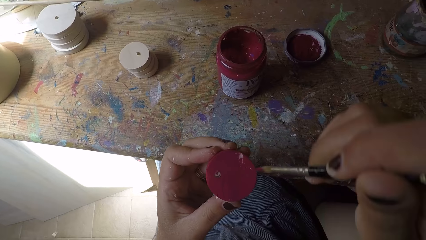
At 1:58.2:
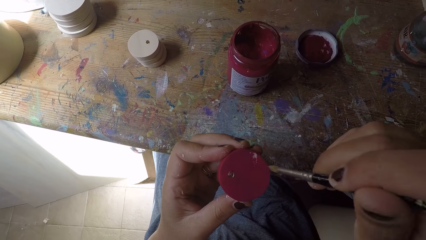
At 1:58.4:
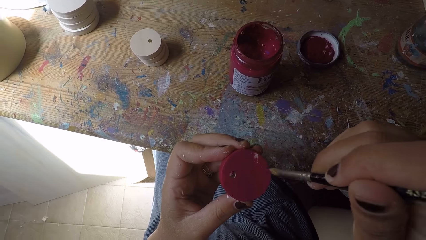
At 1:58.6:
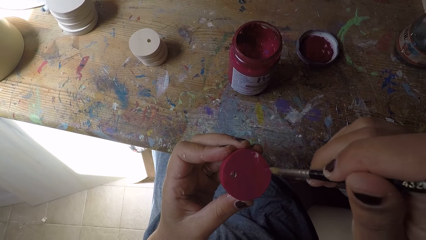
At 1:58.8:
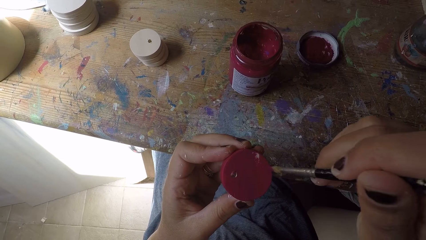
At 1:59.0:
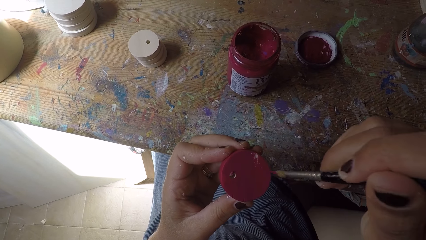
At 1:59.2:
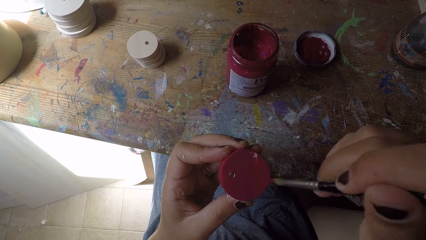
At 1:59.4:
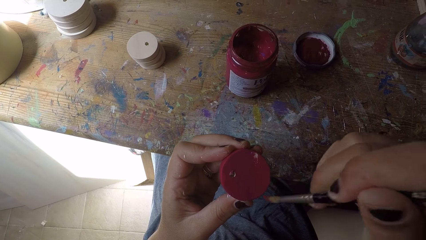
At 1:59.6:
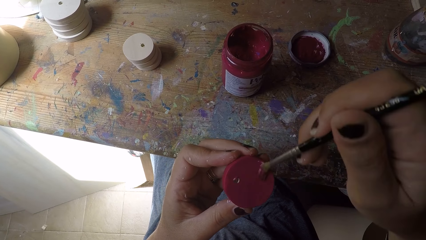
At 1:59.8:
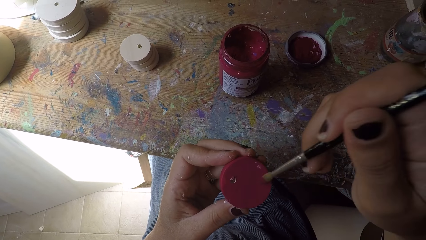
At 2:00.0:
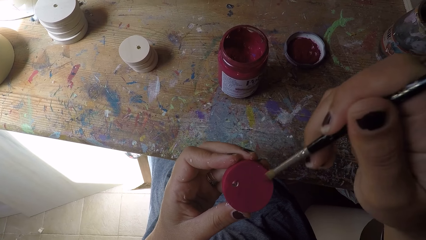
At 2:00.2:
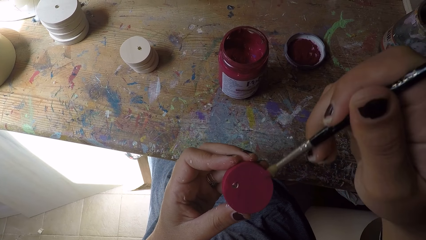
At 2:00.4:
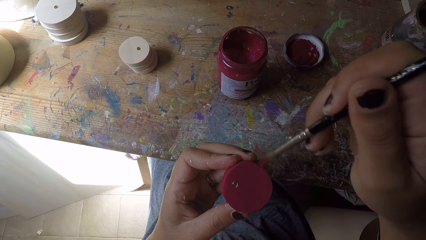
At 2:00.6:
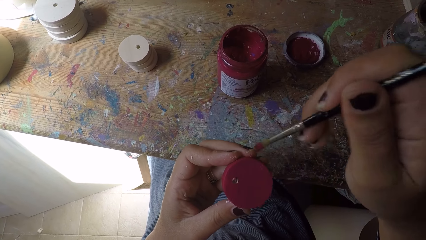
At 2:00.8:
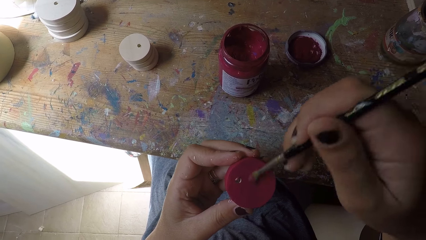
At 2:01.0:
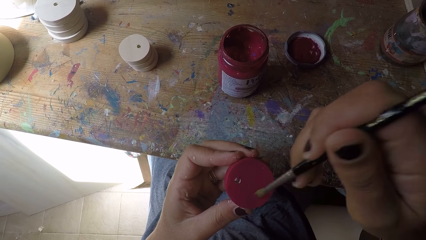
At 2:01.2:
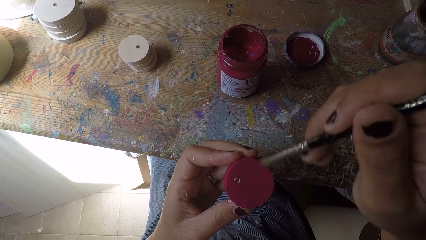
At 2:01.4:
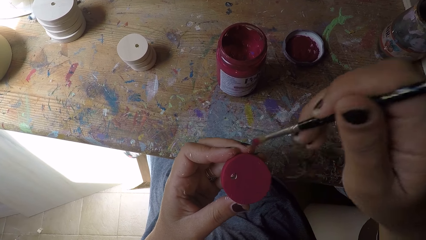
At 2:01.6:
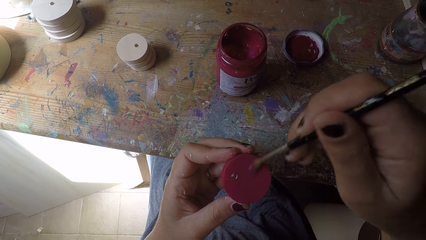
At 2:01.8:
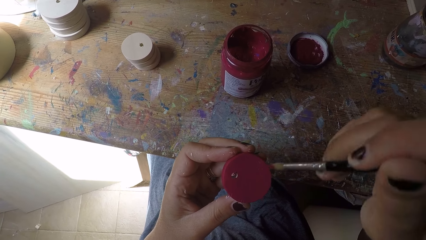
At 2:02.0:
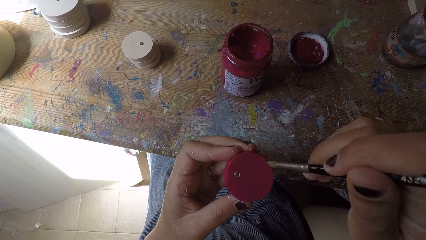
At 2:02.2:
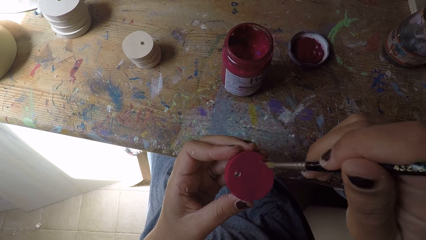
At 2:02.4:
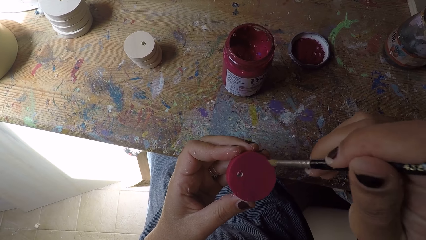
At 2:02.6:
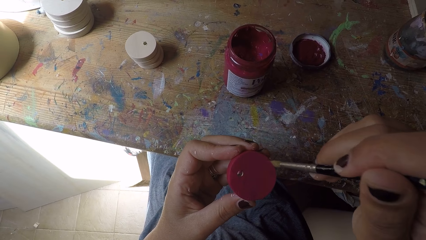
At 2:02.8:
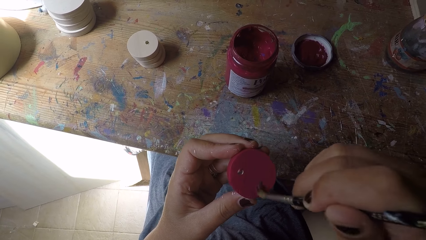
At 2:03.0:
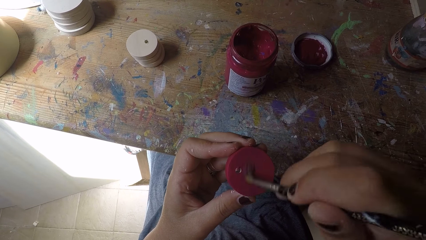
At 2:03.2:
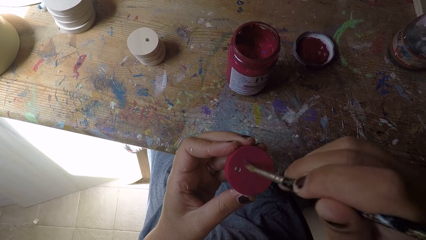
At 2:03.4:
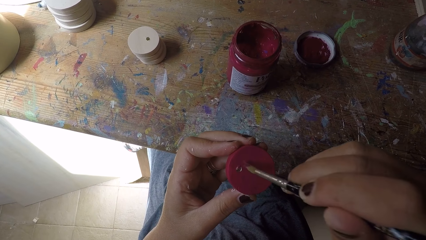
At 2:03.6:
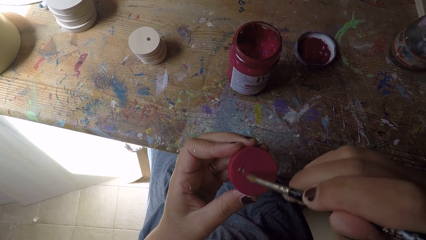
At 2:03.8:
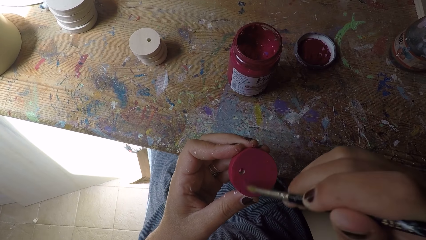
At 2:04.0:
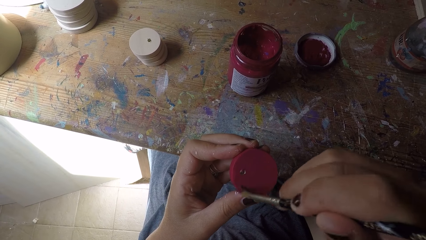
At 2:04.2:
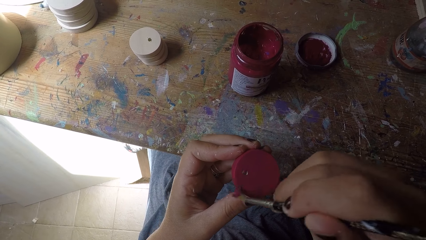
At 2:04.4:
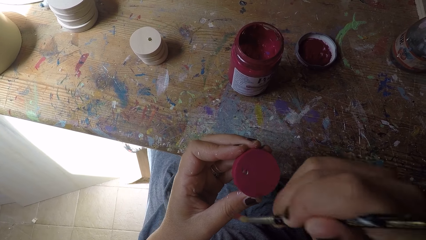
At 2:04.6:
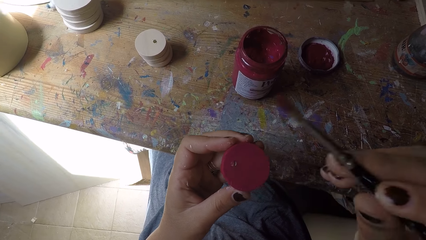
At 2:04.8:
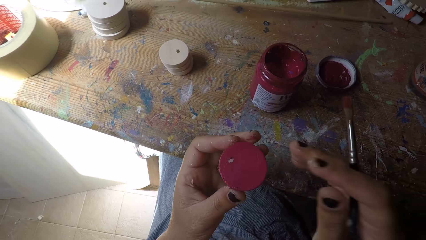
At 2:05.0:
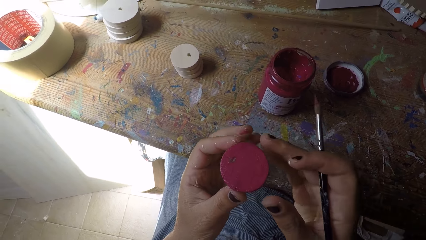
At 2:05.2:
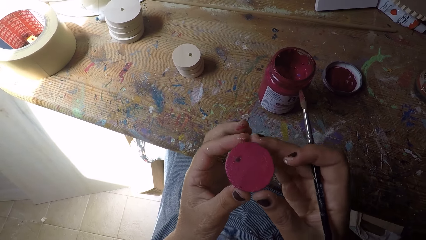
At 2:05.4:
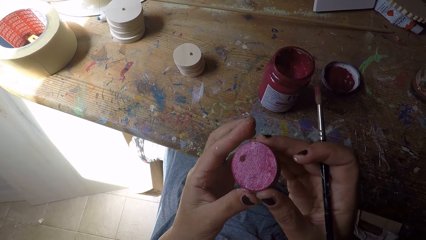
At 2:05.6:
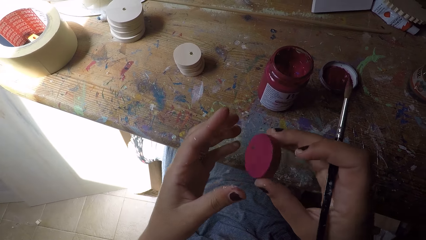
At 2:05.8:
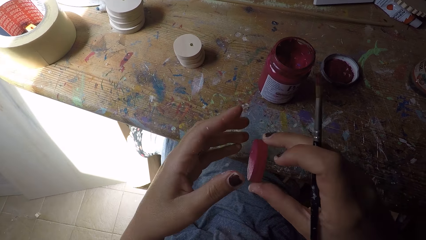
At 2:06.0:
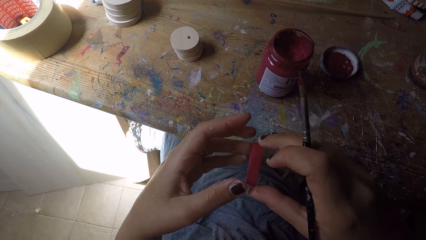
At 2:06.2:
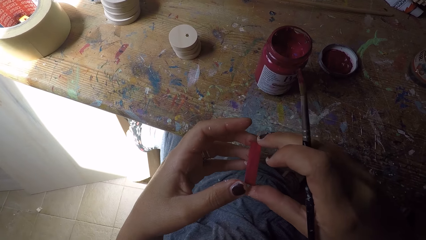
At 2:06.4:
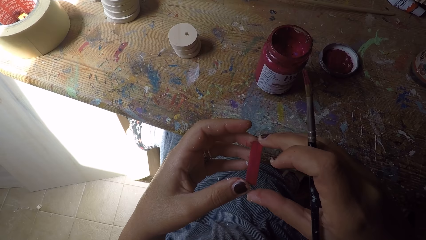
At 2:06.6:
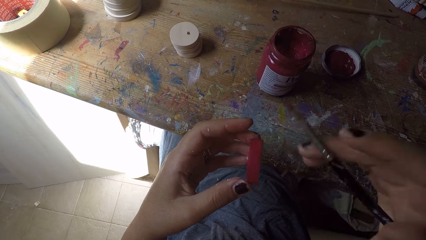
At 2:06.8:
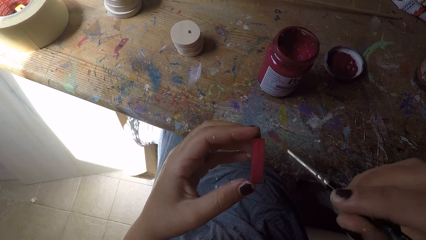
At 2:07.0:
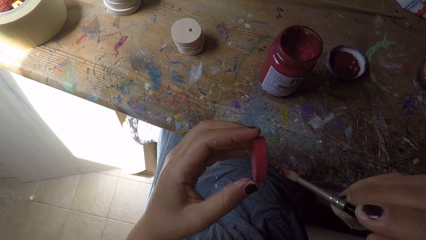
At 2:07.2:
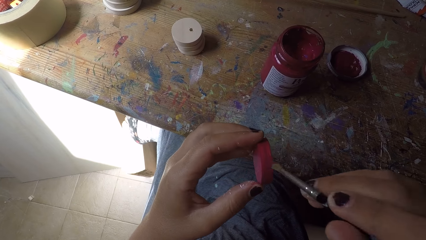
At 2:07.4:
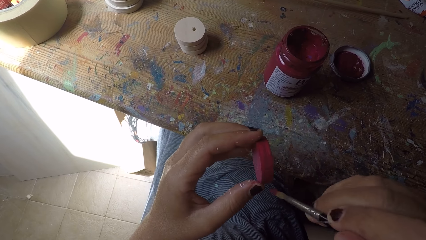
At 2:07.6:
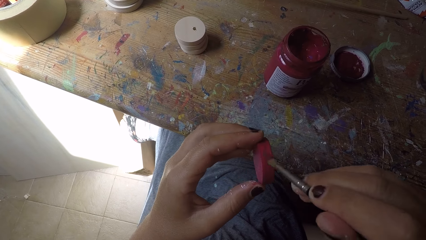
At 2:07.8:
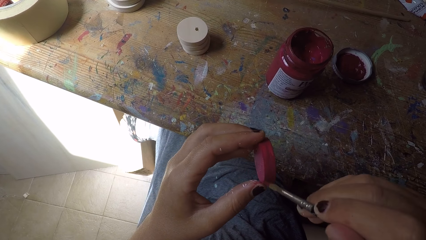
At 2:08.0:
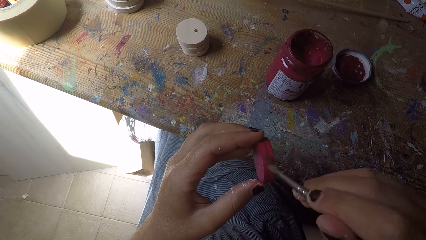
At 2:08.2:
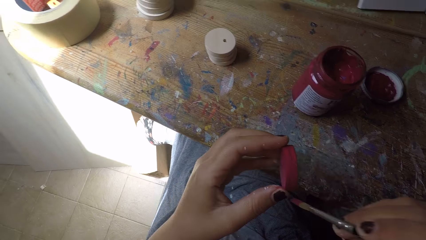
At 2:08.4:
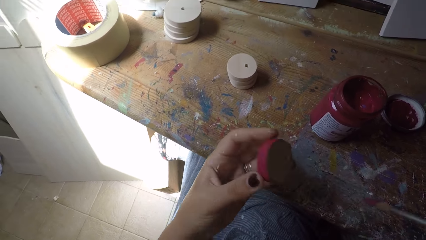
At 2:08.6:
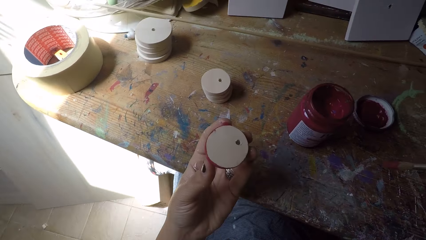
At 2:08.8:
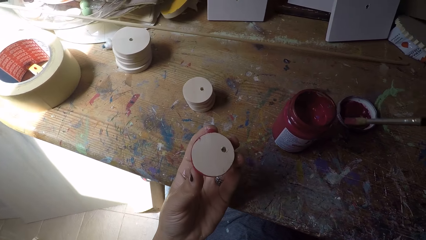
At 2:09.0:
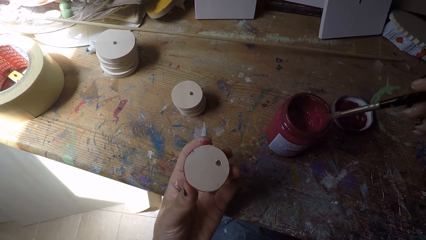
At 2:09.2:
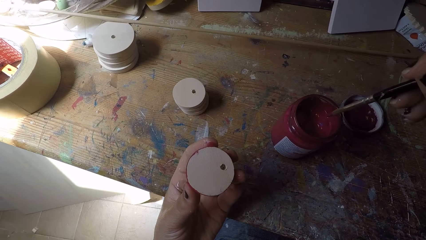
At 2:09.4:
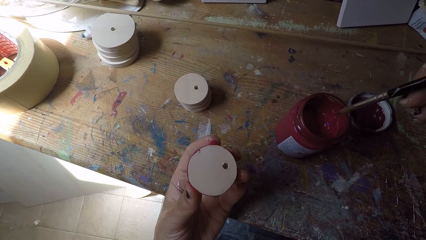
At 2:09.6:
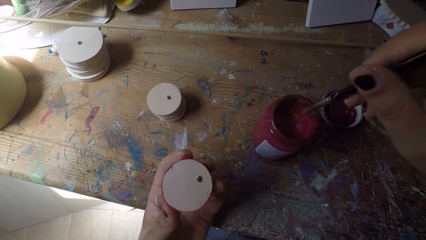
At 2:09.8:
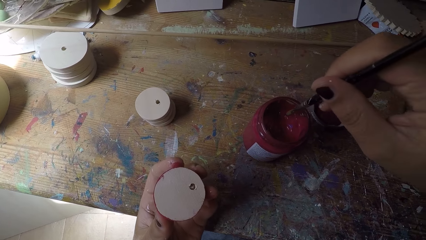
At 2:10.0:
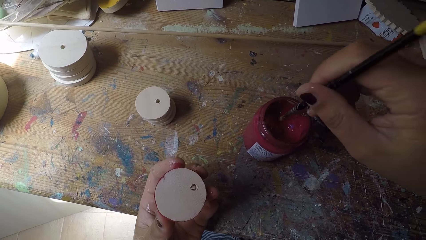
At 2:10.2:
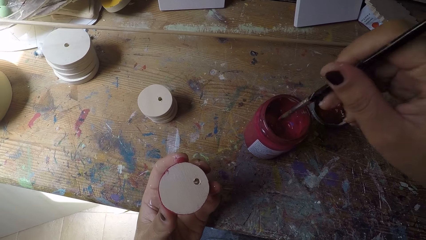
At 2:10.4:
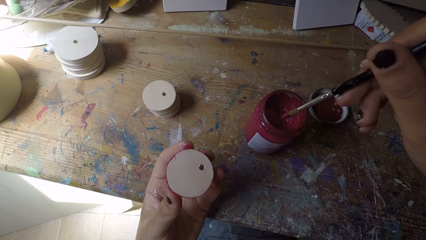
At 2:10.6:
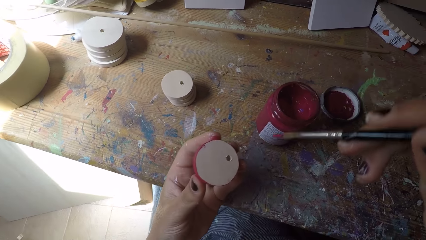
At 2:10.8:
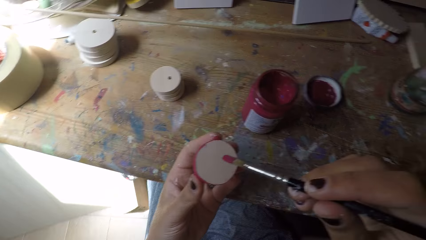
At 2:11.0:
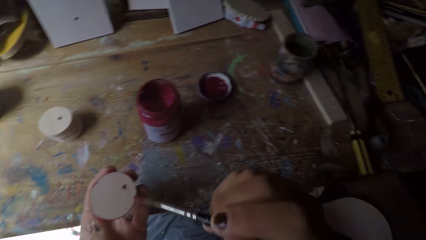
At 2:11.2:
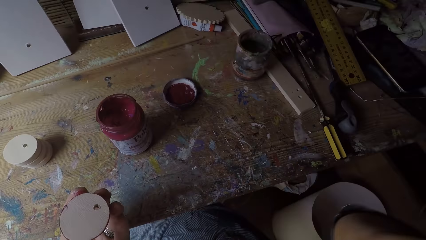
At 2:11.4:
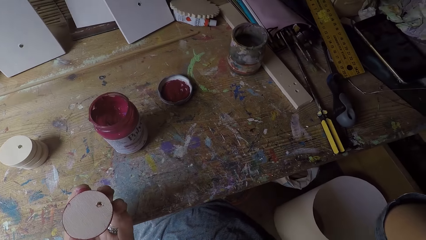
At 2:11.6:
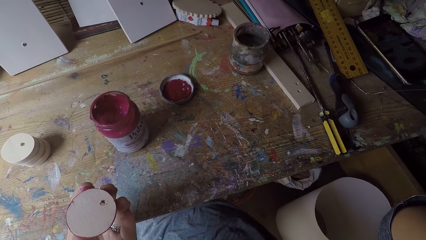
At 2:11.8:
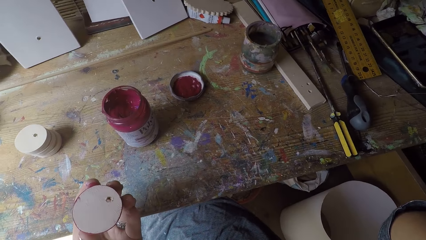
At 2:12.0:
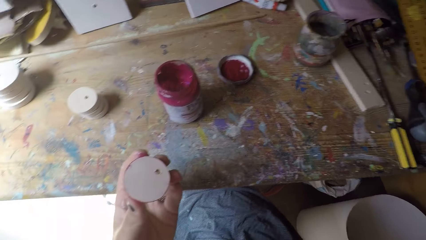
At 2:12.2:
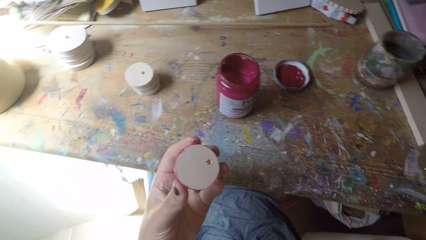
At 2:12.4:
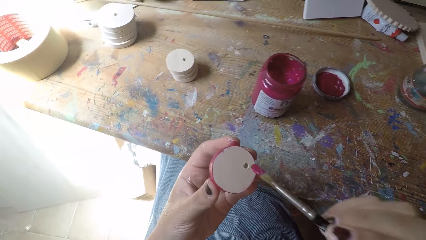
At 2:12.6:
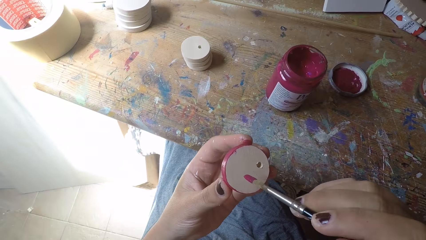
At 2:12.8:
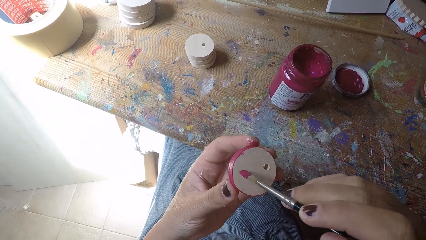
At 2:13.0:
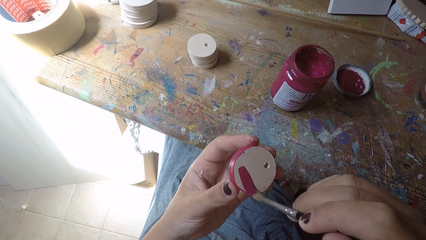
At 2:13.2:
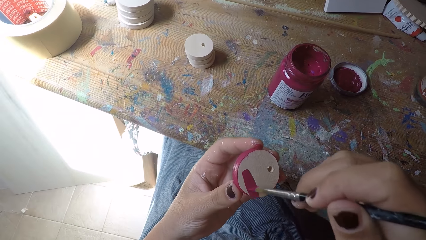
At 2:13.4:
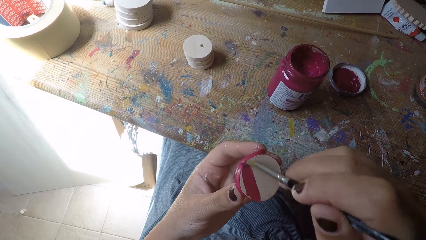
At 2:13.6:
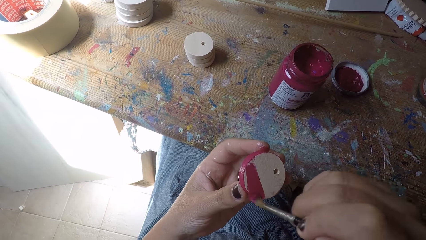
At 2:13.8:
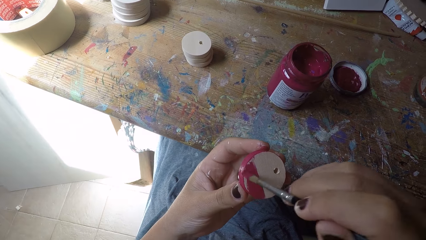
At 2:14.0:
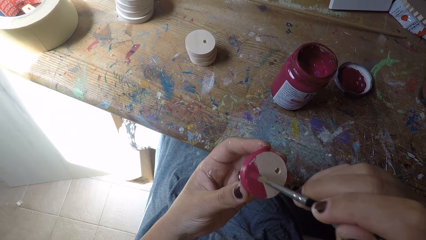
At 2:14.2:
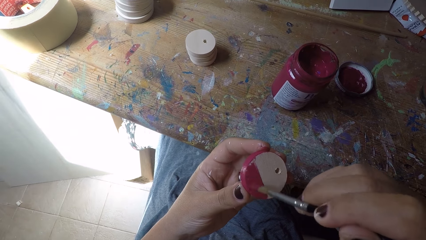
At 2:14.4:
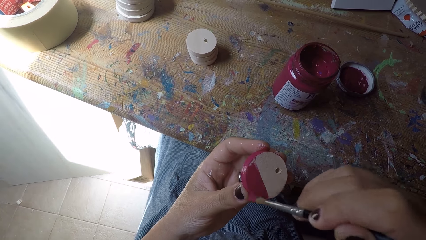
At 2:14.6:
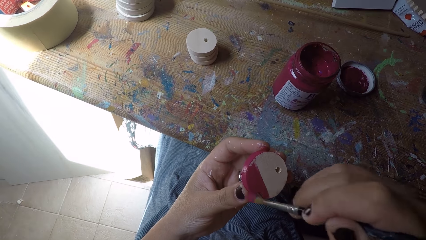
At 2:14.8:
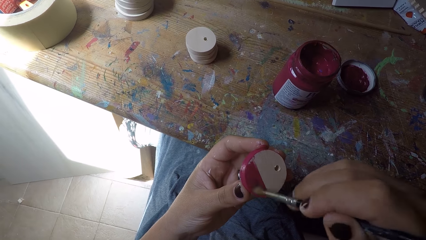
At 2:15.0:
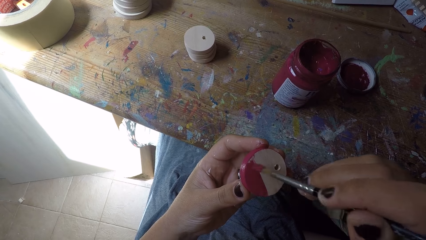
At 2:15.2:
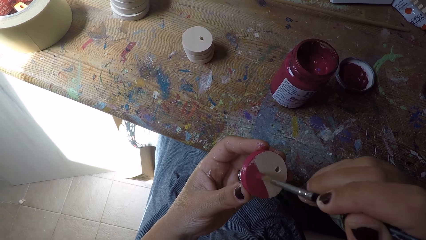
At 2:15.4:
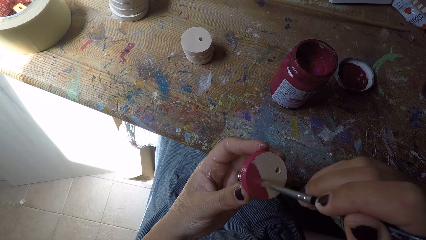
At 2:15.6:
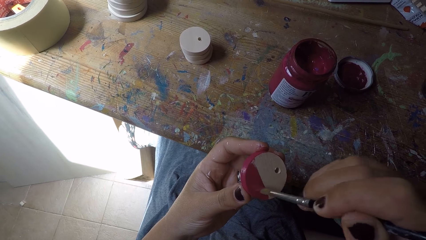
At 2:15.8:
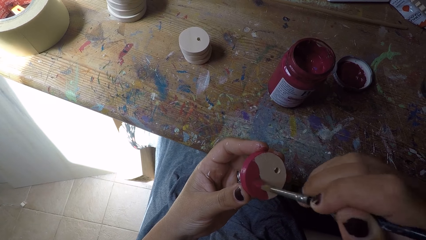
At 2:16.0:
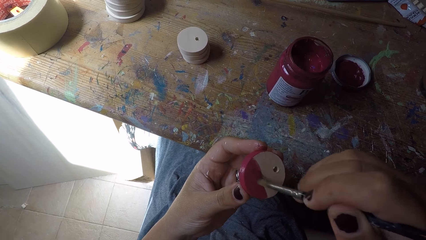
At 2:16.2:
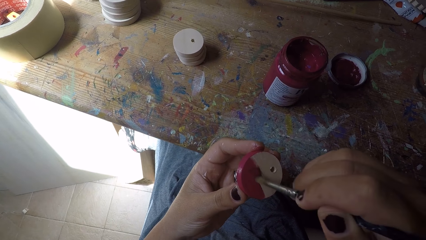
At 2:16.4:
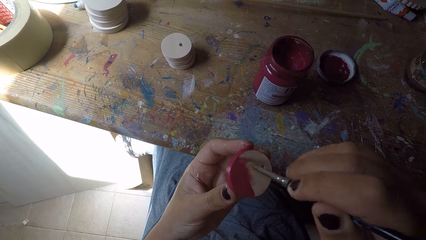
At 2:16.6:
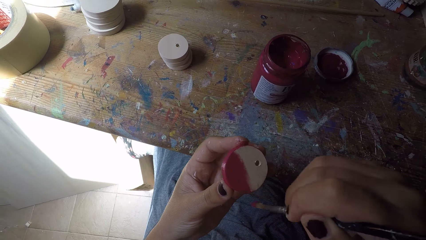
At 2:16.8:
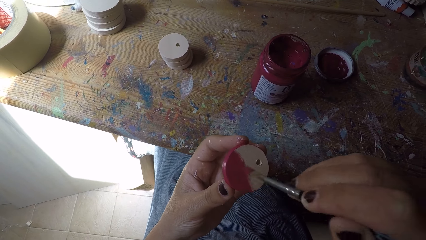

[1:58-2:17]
The camera wearer passes the easel round painting panel or wooden round craft piece from her left hand to her right hand. She adjusts the wooden round craft piece. She passes the easel round painting panel from her right hand to her left hand. She paints the easel round painting panel with the paint brush in her right hand. She turns the wooden round craft piece. She scoops paint from the paint can with the paint brush in her right hand. She wipes her face with her right hand. She directs the paint brush towards the wooden round craft piece. She lifts the paint brush towards the face. She paints the easel round painting panel with the paint brush in her right hand.
